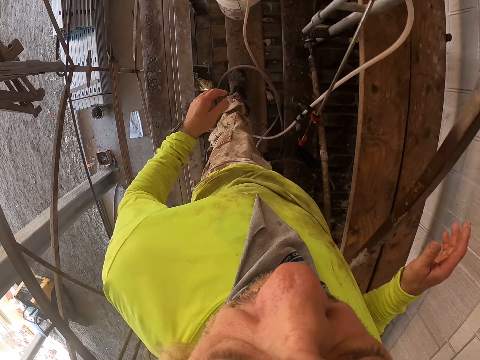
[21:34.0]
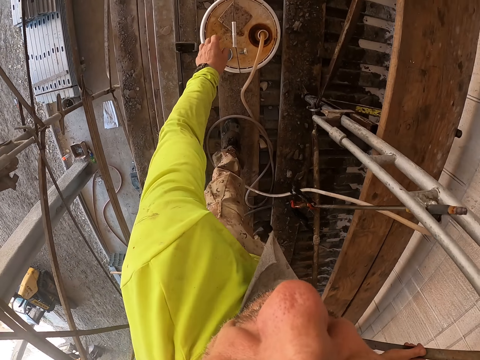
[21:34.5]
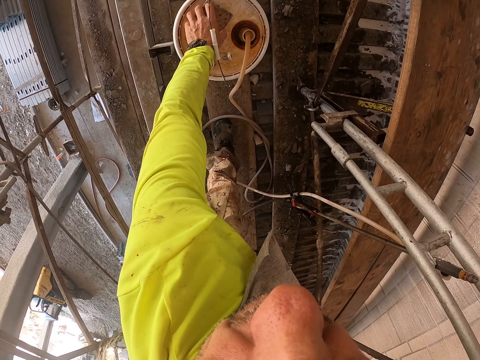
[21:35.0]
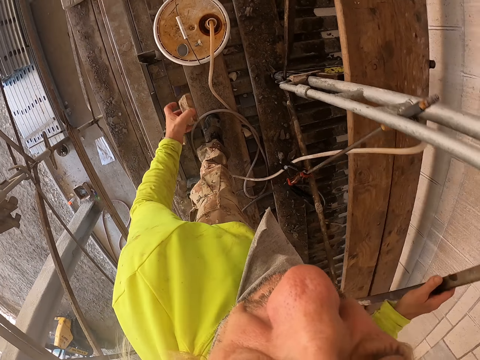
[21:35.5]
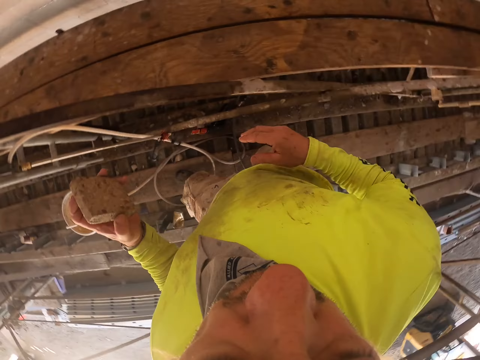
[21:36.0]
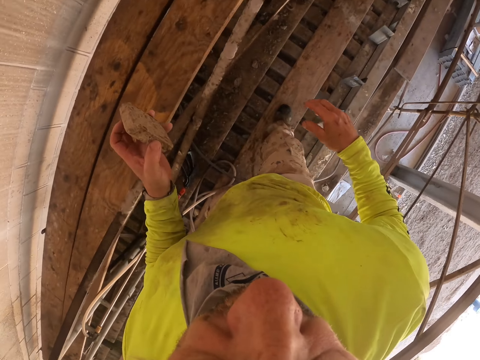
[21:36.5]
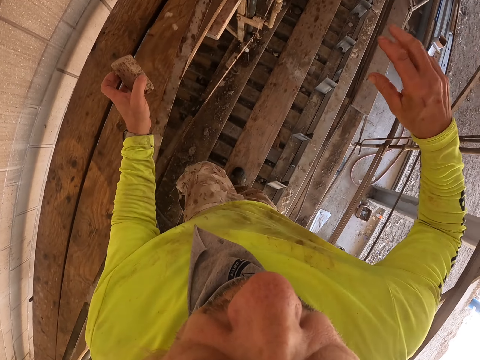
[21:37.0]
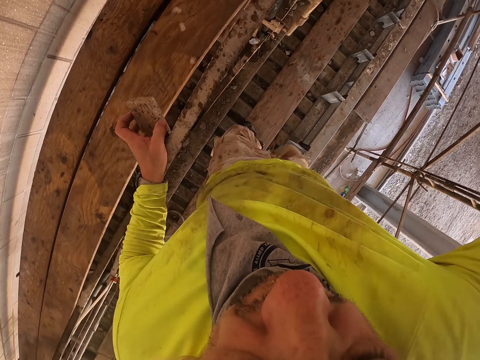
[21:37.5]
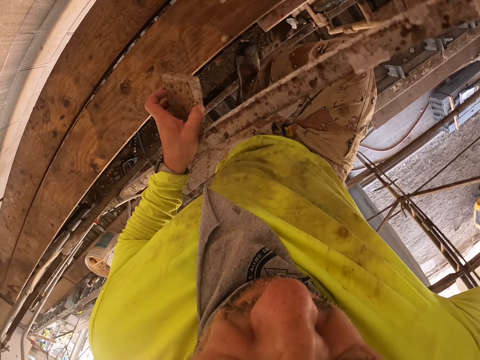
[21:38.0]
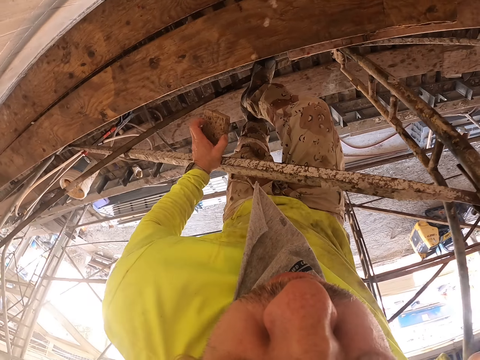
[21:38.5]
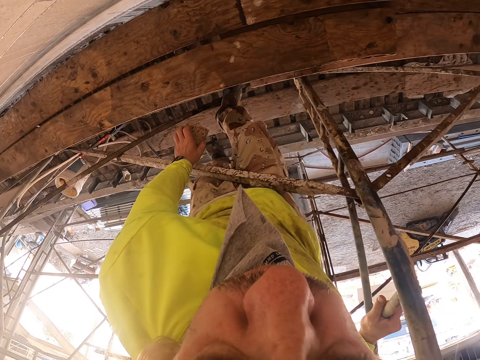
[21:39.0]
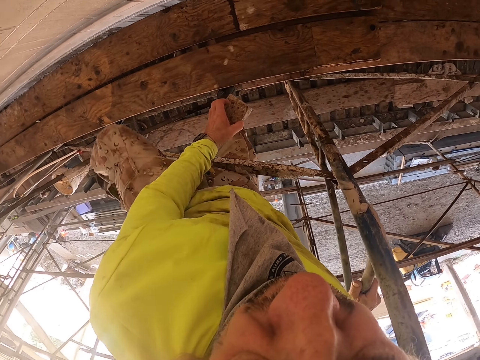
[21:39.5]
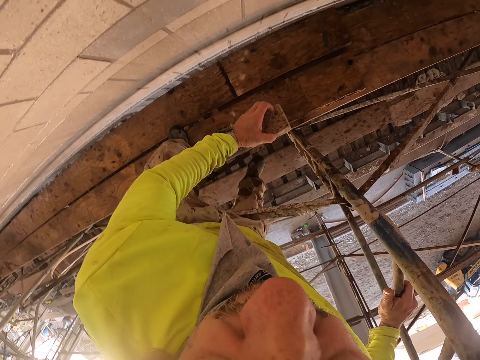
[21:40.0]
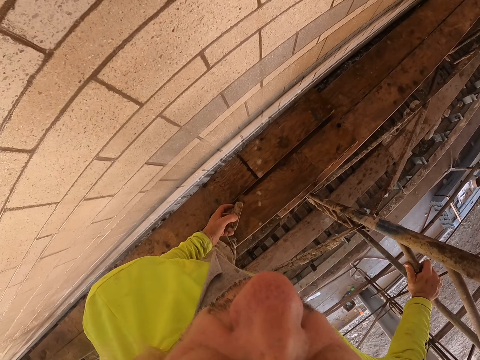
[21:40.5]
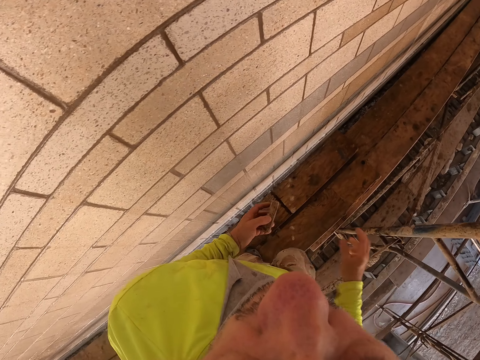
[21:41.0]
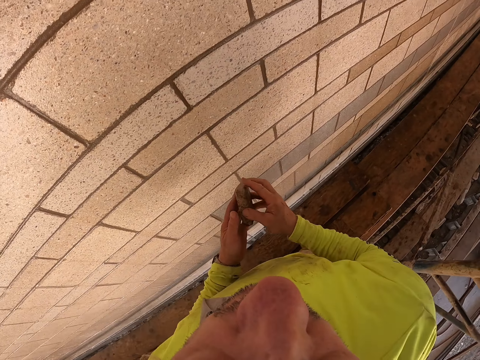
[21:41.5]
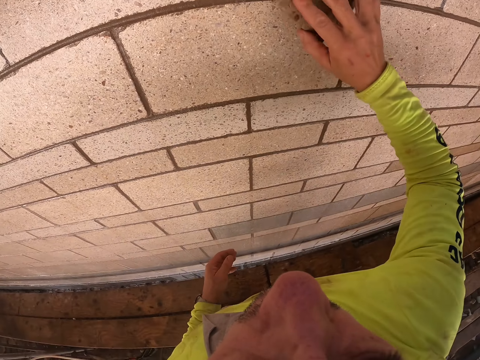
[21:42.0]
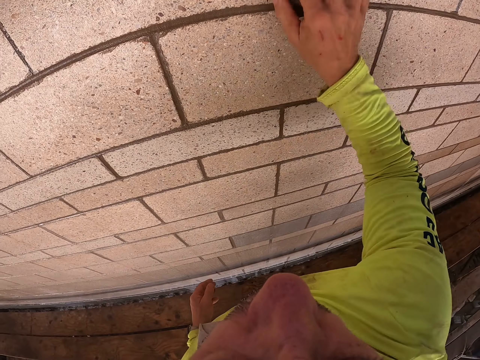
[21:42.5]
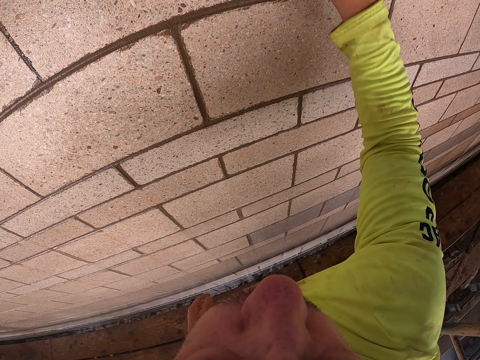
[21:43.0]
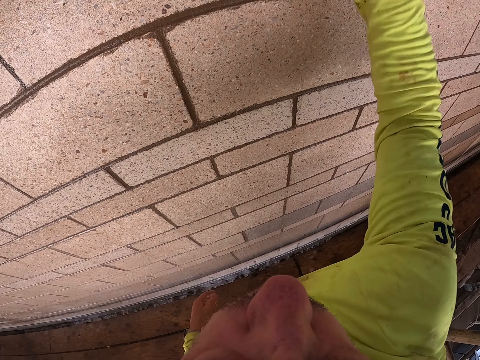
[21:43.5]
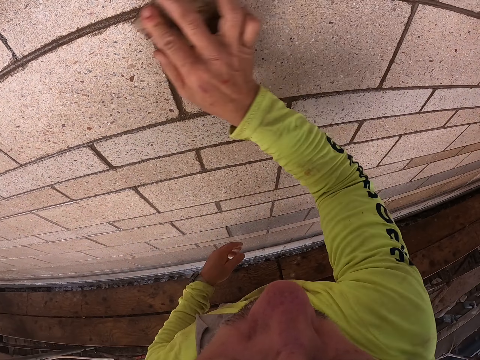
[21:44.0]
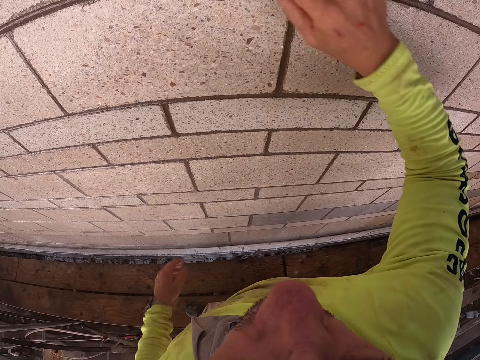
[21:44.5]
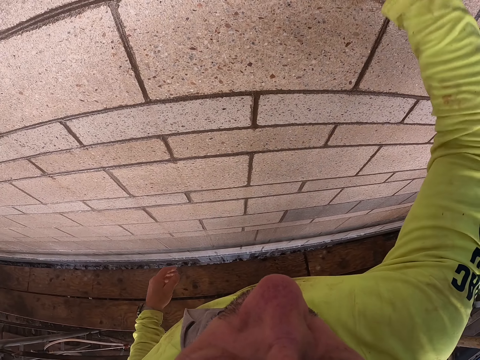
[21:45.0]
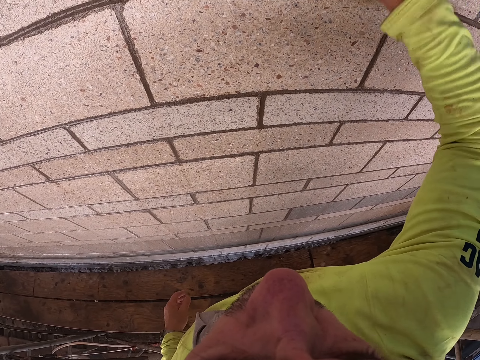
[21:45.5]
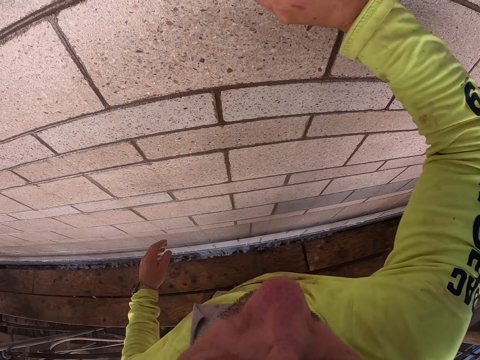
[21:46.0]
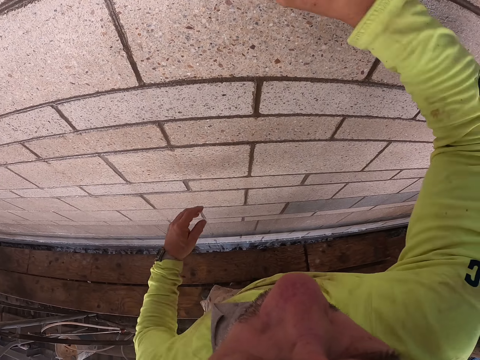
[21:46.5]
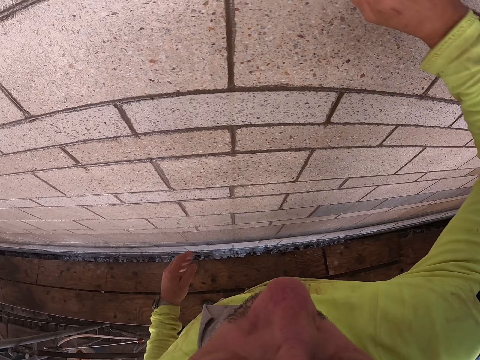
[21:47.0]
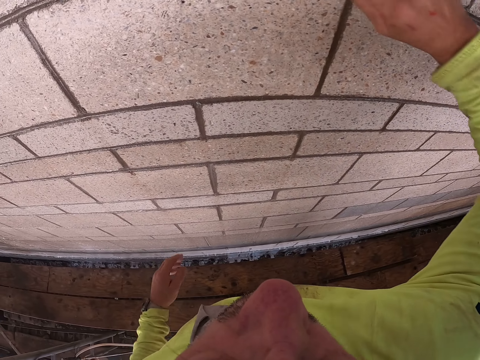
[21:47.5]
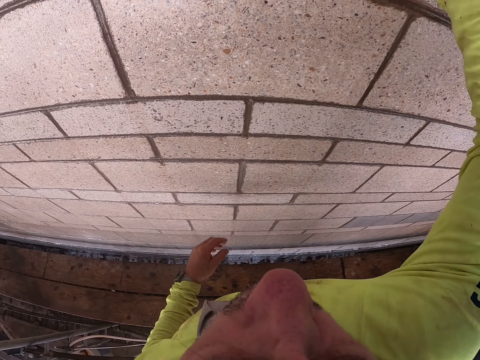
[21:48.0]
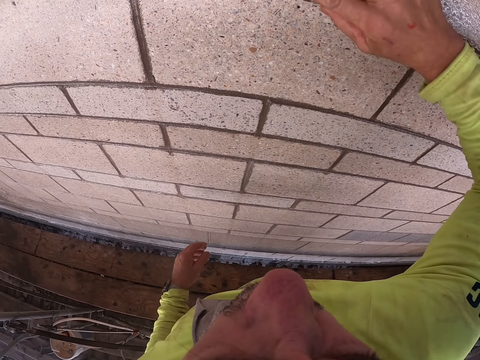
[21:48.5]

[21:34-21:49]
The camera wearer picks up the wall scrubber from the bucket lid. They walk on the scaffold and climb onto the scaffold. They scrub across the wall with the scrubber with the right hand.

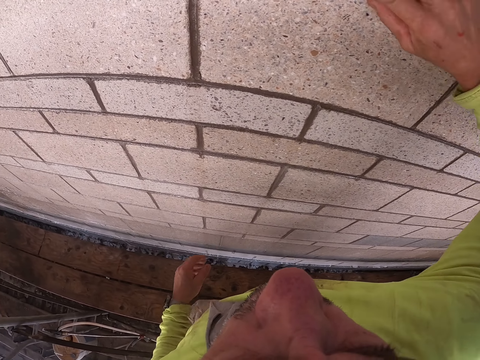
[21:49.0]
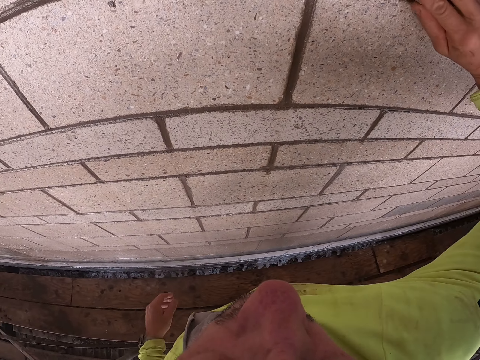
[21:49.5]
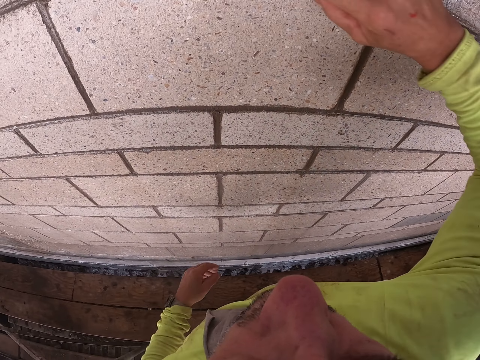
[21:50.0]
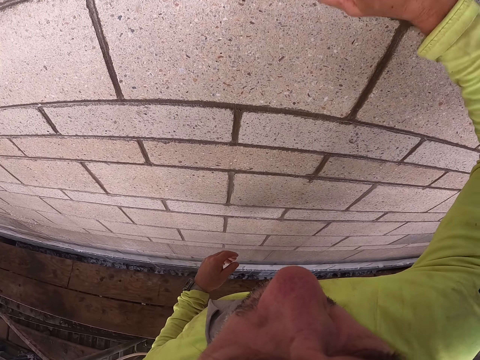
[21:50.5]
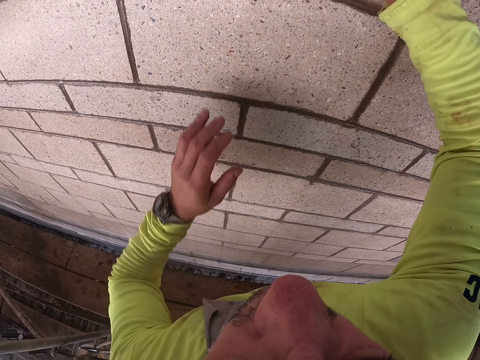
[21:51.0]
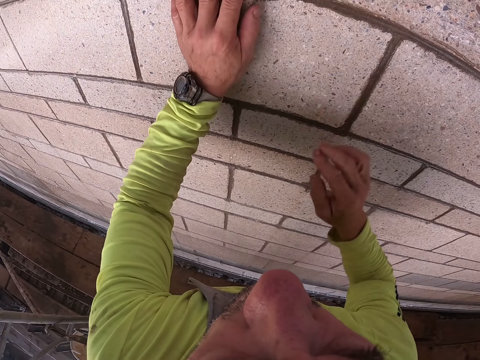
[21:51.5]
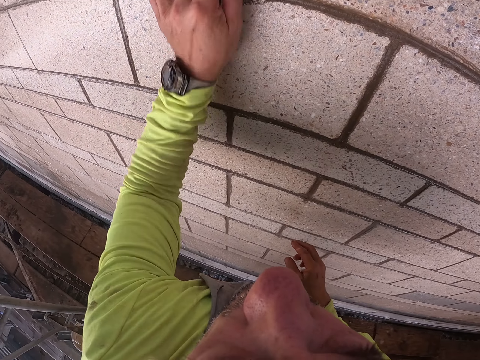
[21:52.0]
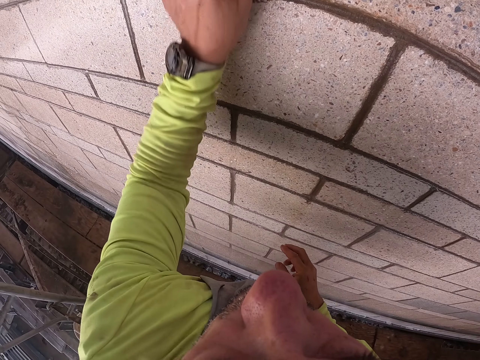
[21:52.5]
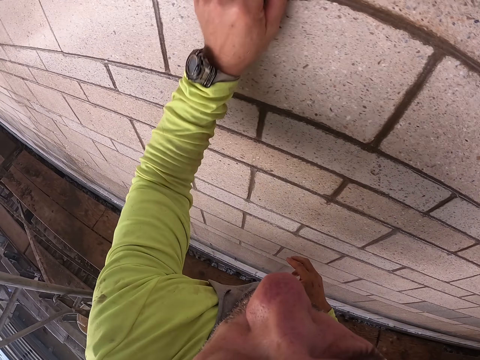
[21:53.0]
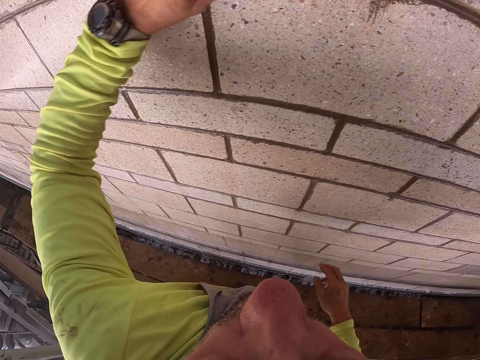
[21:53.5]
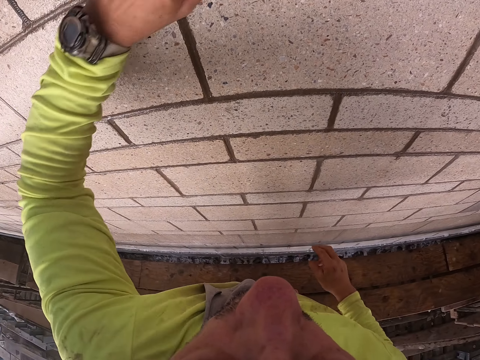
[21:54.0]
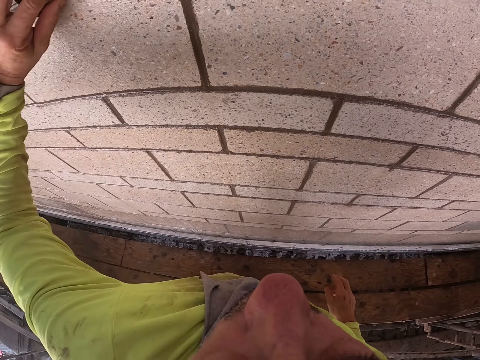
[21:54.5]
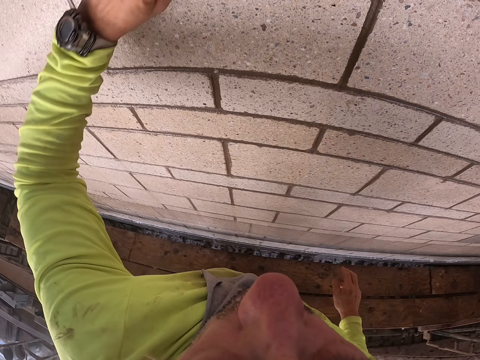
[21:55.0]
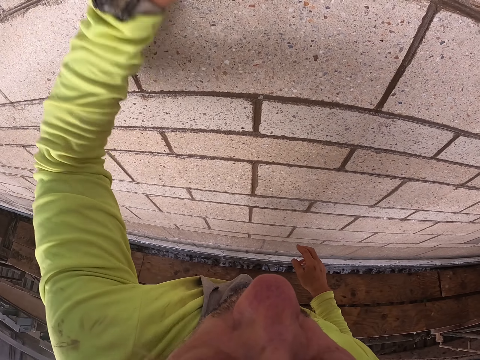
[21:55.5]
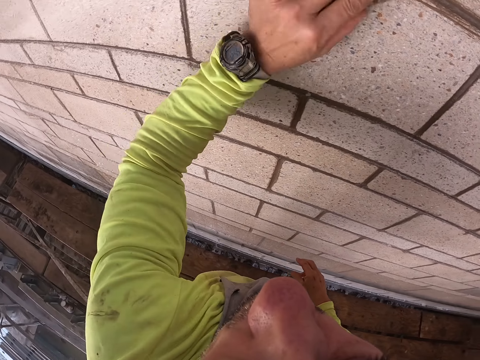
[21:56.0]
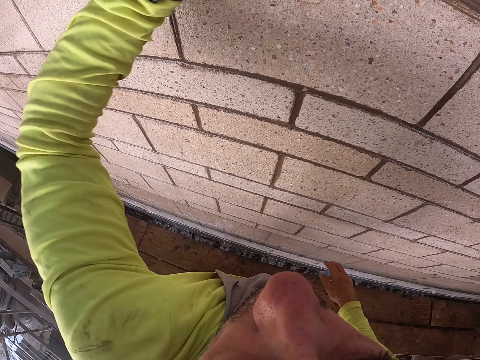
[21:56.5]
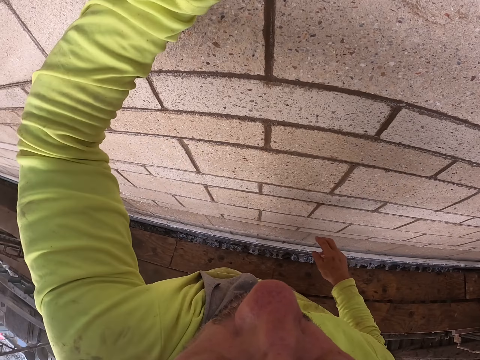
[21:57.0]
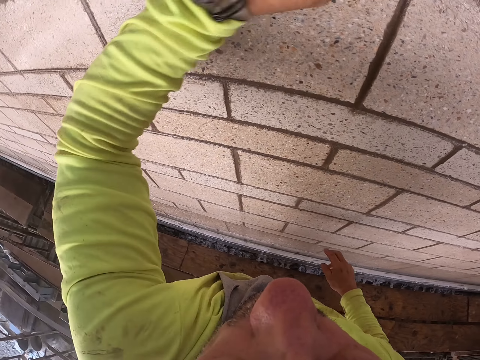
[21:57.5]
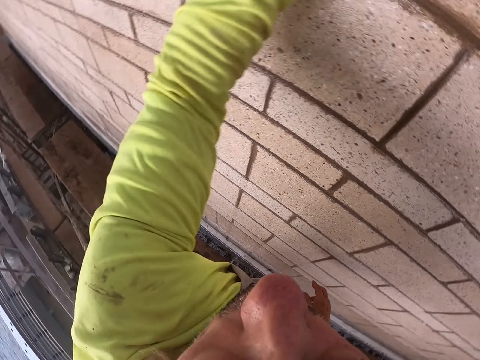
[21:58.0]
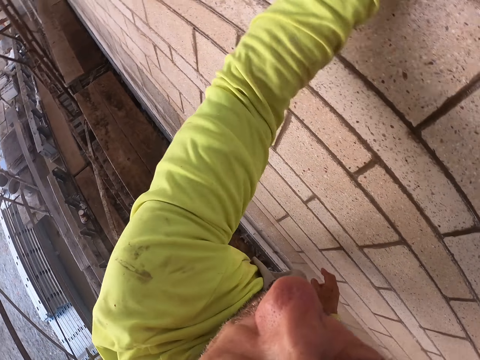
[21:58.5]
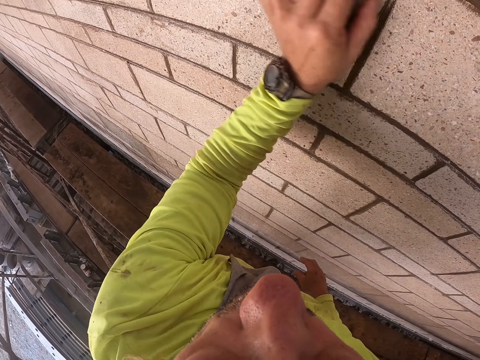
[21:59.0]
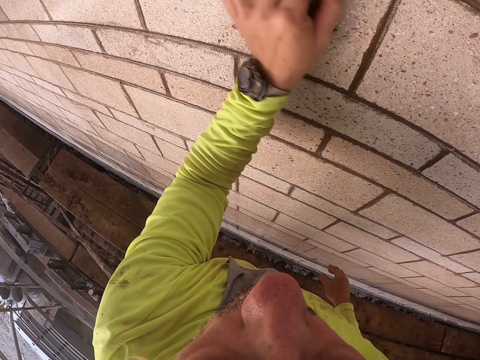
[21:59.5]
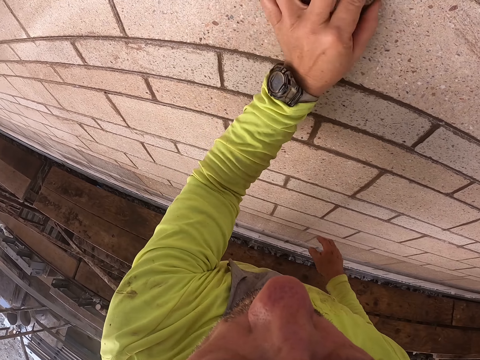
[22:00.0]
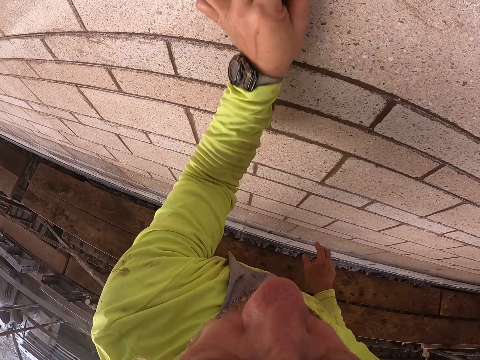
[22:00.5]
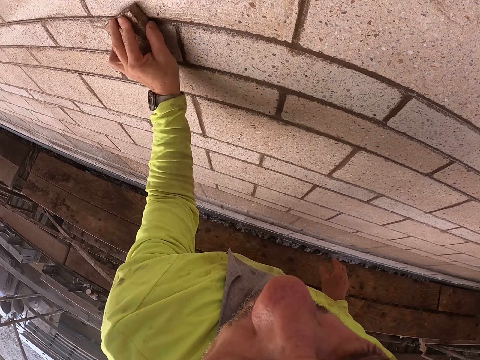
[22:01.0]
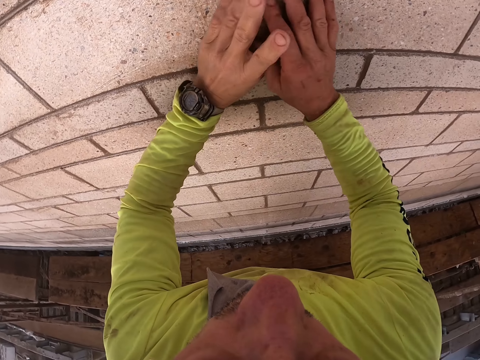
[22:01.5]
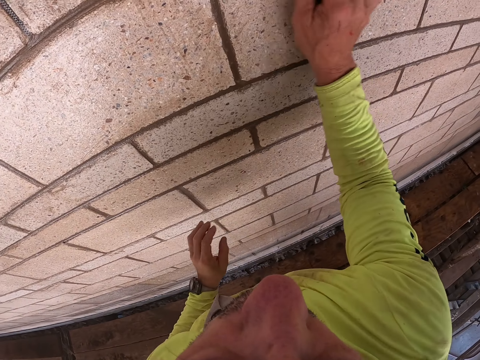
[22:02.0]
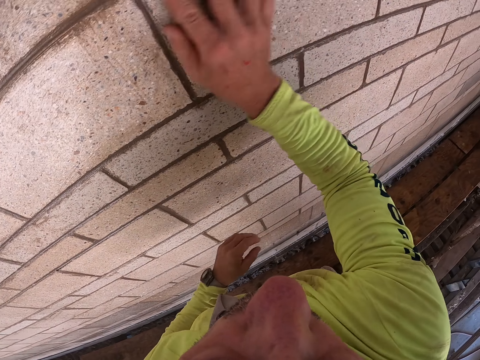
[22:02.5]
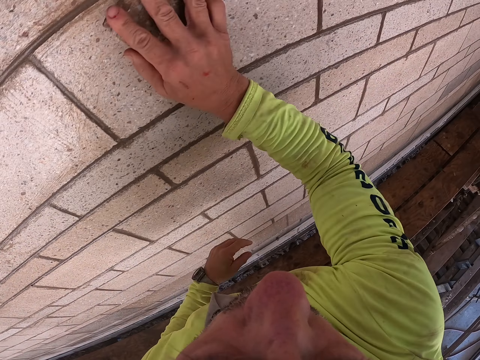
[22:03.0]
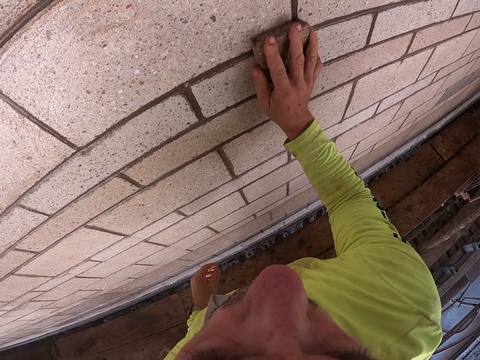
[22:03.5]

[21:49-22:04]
The camera wearer scrubs the wall with the left hand. They scrub the wall with the right hand.
